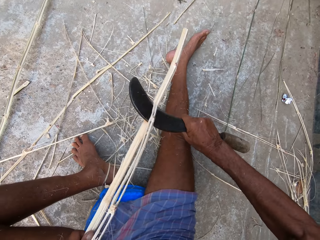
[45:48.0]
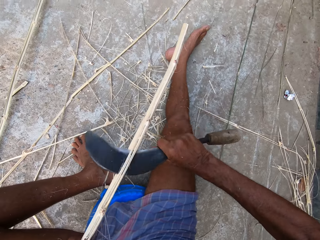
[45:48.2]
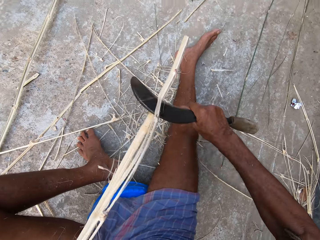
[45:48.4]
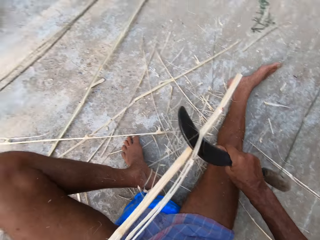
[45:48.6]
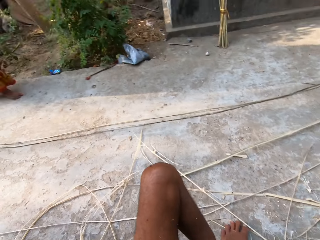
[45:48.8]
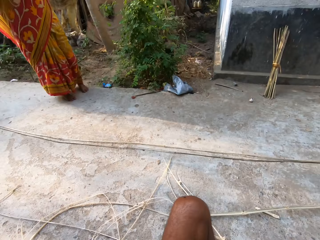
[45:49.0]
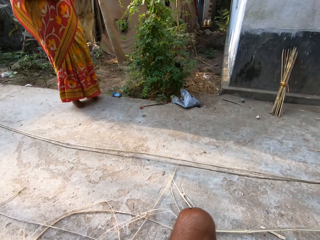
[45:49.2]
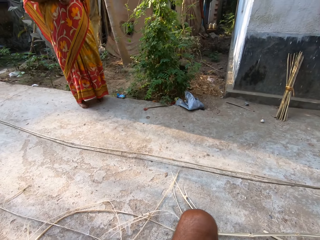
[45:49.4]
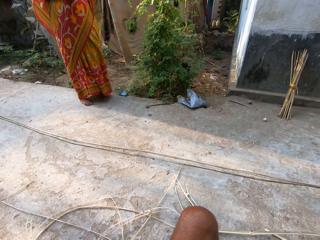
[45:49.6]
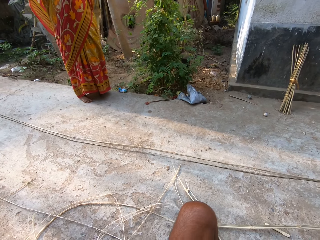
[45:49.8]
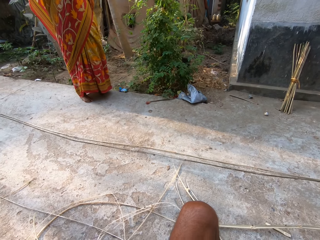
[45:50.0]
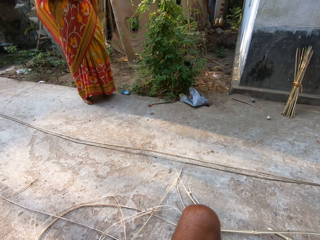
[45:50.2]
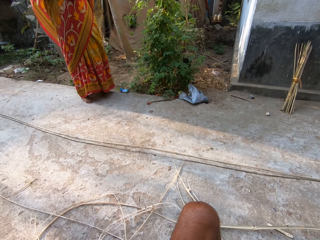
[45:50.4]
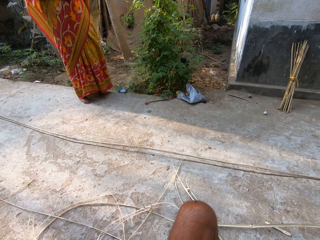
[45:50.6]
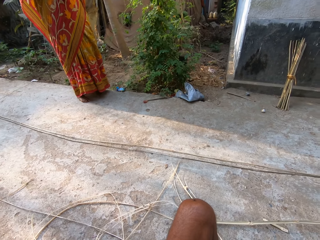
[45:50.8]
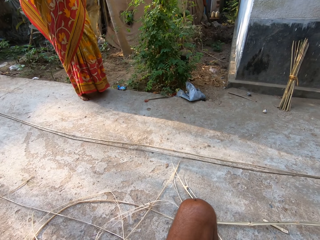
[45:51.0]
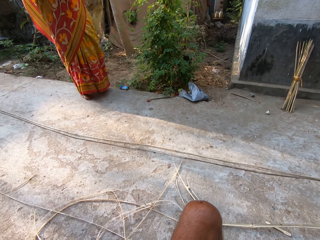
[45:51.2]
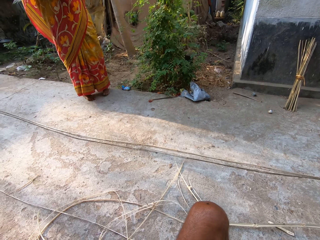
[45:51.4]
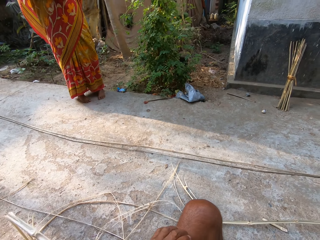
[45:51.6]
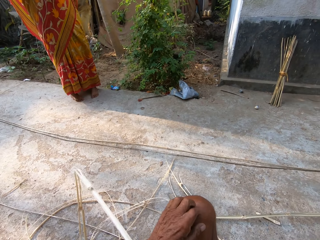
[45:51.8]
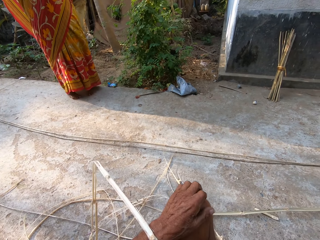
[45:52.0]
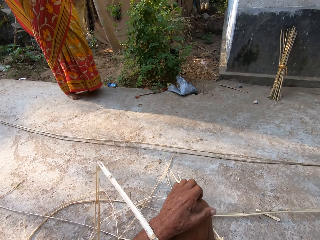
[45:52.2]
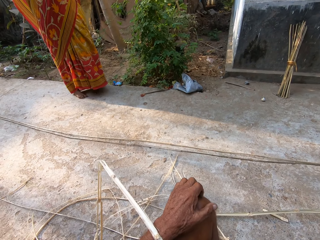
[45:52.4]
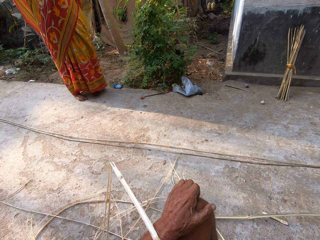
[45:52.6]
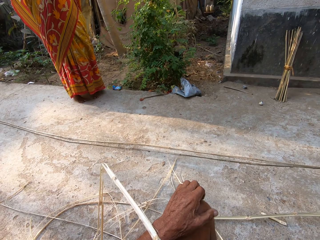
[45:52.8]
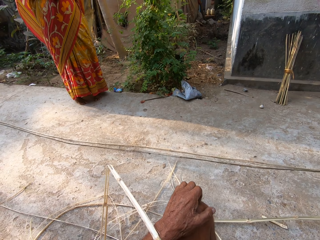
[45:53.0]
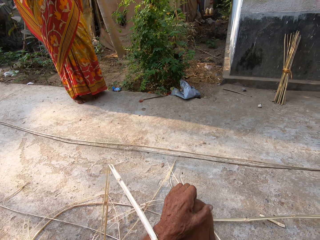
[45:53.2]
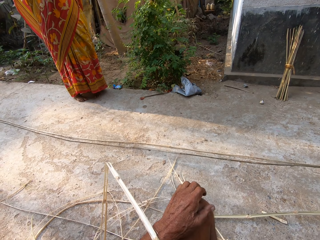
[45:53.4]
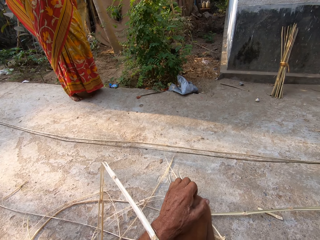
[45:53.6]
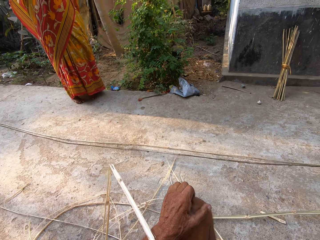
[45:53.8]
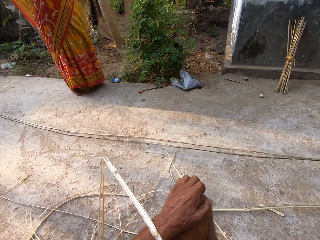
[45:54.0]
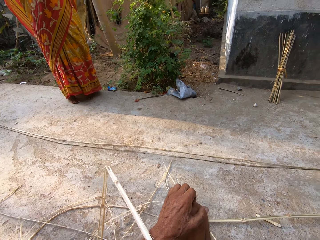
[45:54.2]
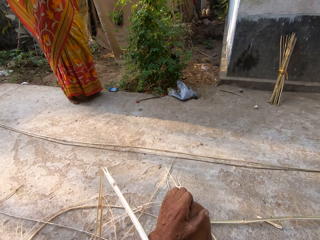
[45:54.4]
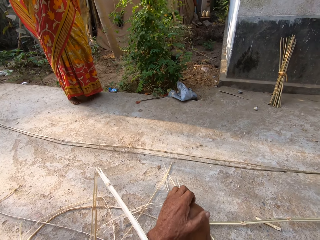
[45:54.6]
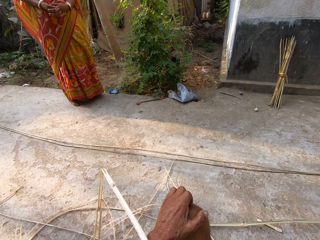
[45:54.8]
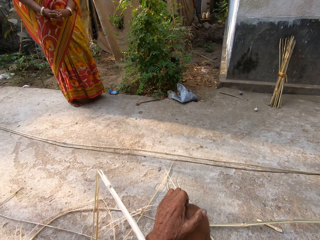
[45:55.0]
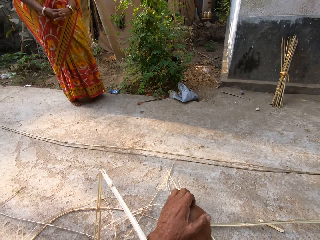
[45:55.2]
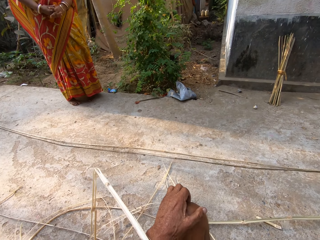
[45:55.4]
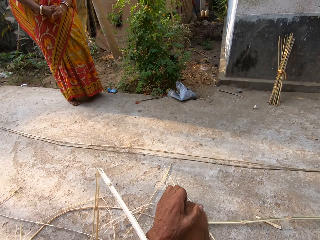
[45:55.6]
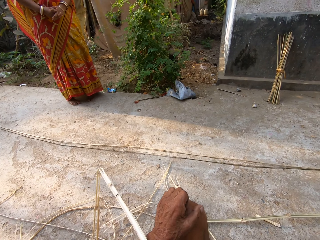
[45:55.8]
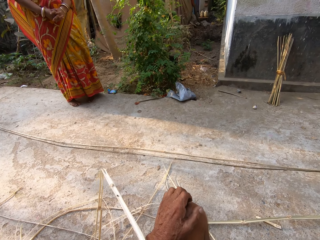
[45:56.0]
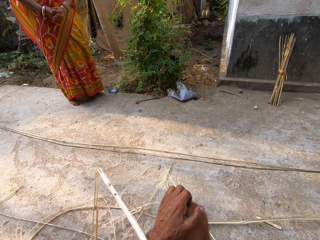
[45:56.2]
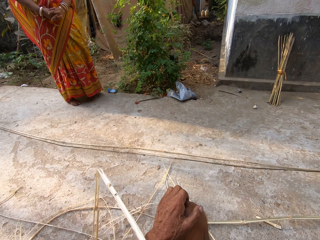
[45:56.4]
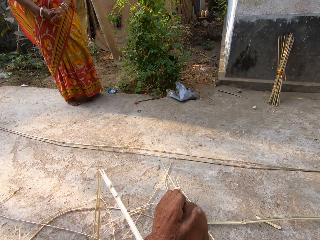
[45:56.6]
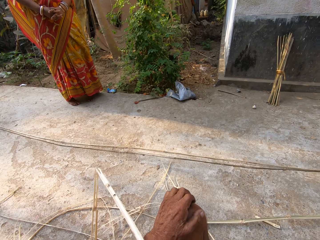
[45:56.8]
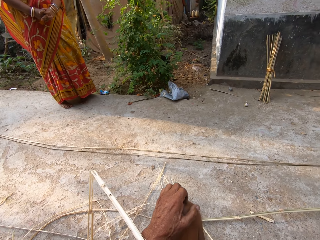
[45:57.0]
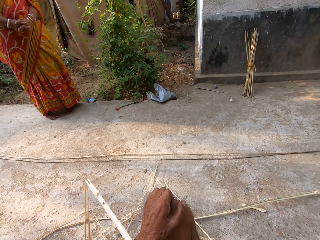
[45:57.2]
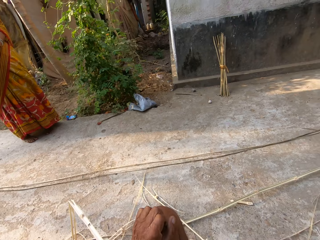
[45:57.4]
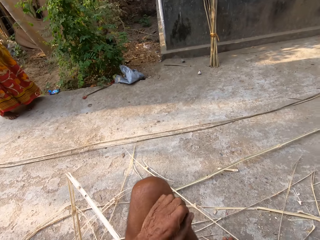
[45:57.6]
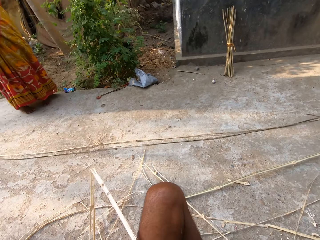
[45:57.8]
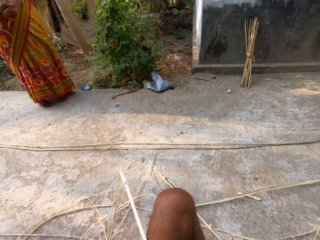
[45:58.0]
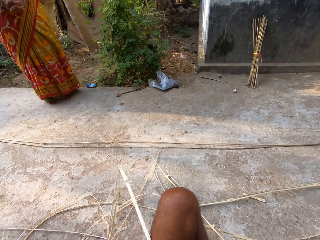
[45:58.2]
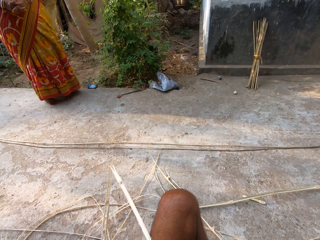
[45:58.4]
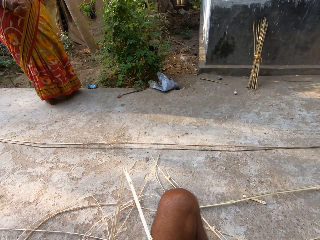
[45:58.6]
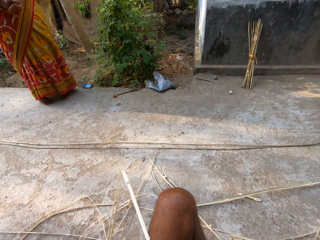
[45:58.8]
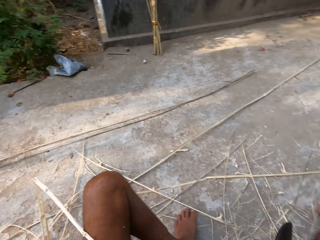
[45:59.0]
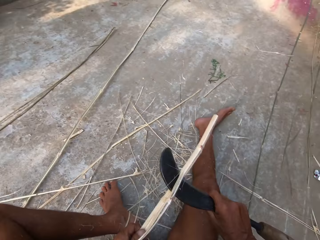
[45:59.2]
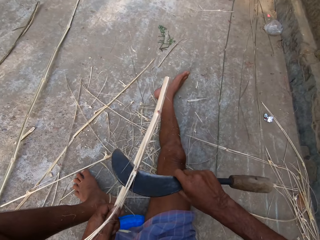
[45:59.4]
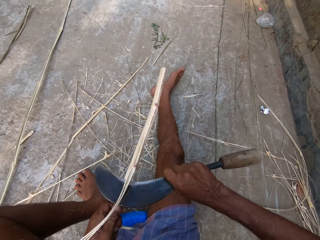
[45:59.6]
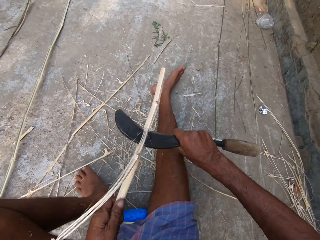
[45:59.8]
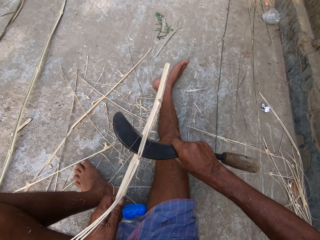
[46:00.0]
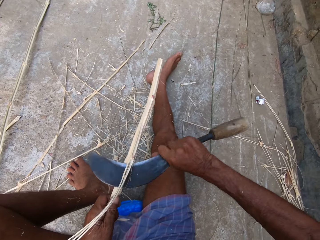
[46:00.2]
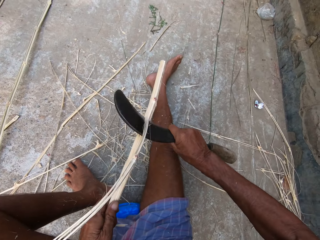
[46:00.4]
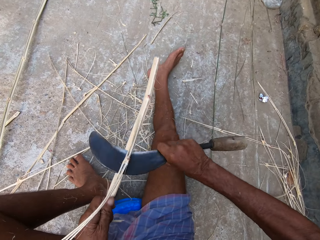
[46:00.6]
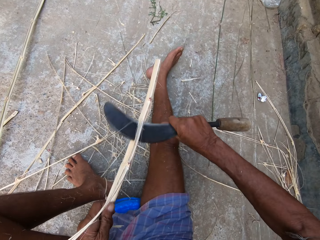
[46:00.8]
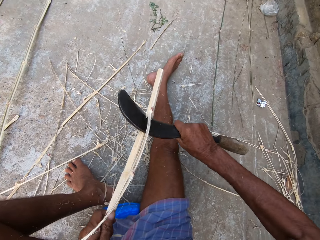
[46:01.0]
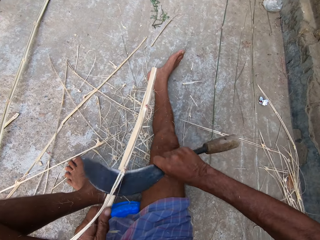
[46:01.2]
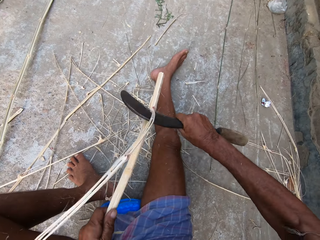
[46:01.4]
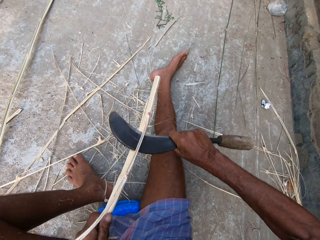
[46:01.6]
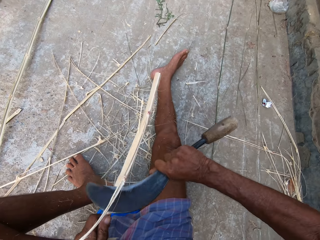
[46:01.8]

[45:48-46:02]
The camera wearer cuts a bamboo stick with a sickle tool. He looks around. He interacts with a woman. He scratches his left leg with his left hand. He talks with the woman. He scratches his knee. He talks with the woman and looks around. He trims the bamboo stick in his left hand with the sickle in his right hand.

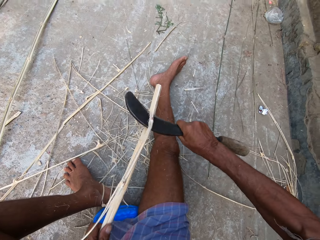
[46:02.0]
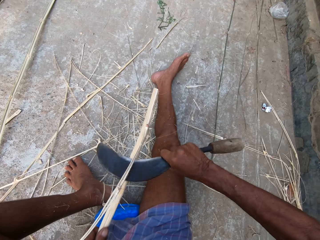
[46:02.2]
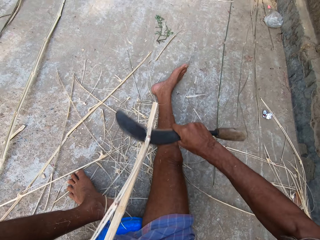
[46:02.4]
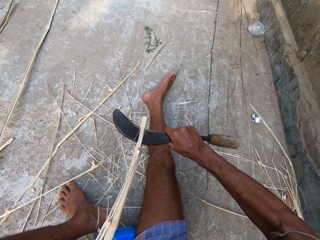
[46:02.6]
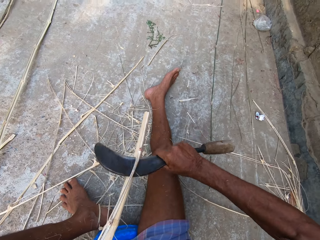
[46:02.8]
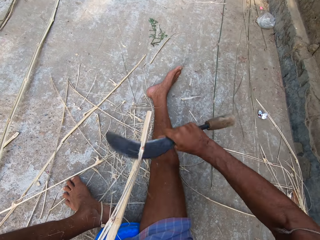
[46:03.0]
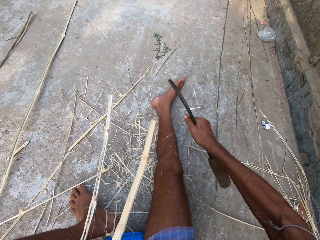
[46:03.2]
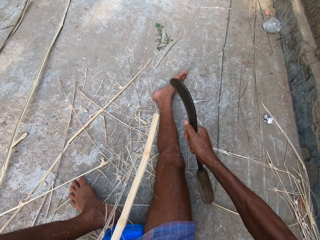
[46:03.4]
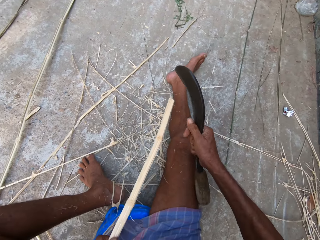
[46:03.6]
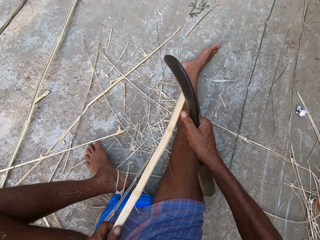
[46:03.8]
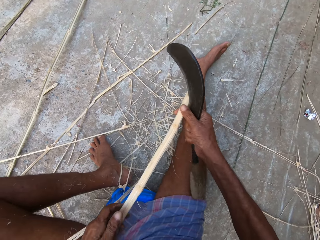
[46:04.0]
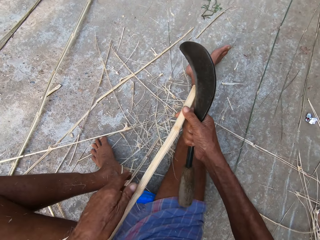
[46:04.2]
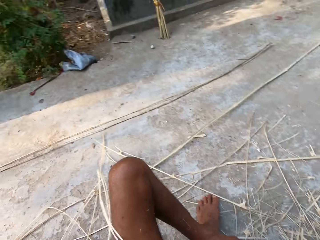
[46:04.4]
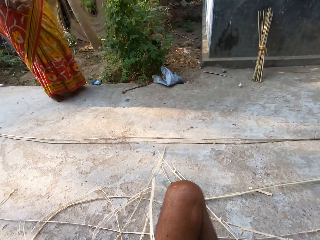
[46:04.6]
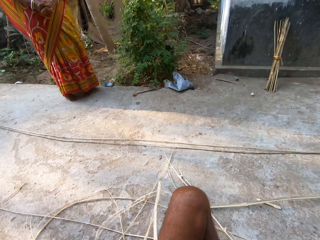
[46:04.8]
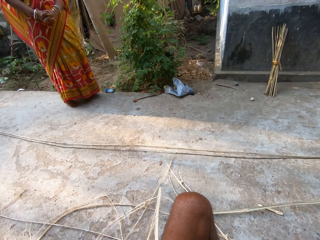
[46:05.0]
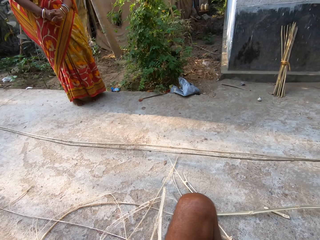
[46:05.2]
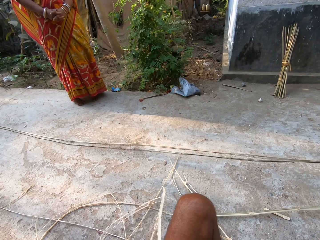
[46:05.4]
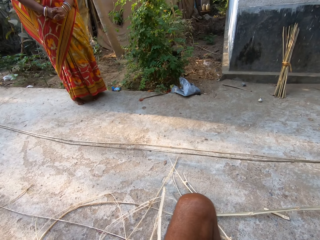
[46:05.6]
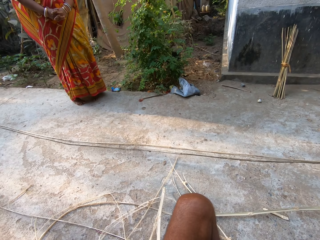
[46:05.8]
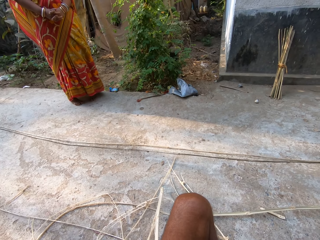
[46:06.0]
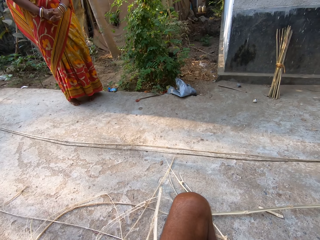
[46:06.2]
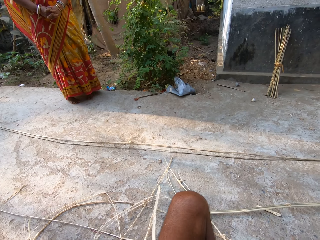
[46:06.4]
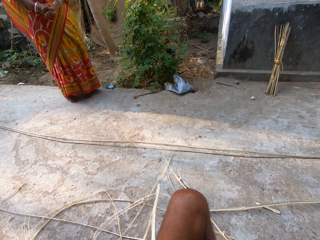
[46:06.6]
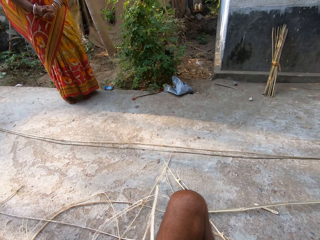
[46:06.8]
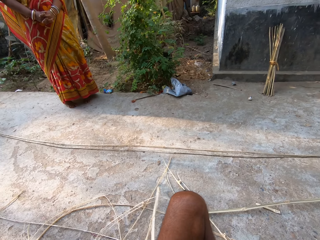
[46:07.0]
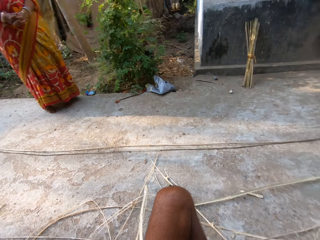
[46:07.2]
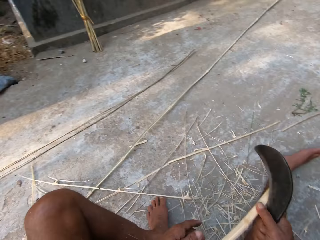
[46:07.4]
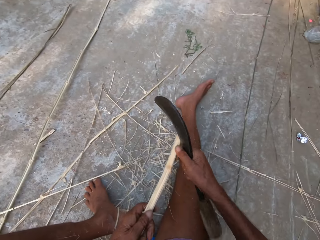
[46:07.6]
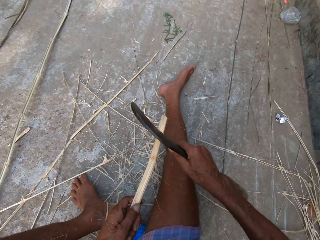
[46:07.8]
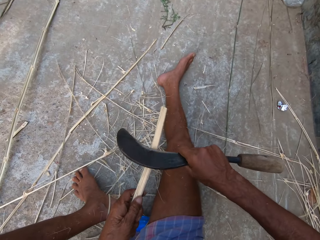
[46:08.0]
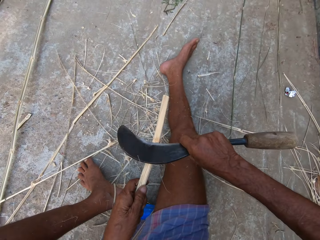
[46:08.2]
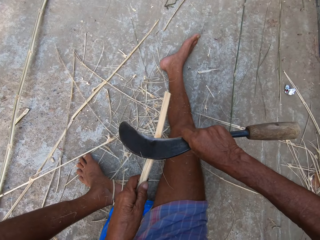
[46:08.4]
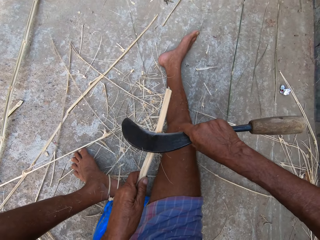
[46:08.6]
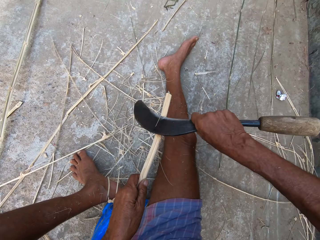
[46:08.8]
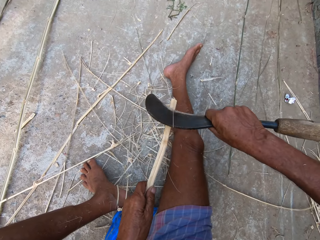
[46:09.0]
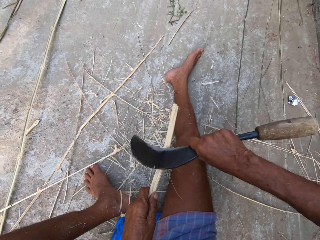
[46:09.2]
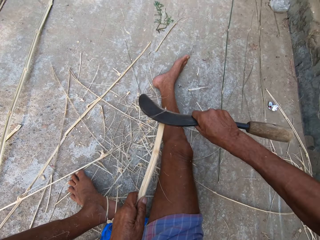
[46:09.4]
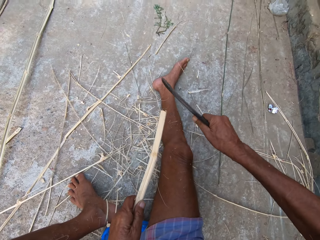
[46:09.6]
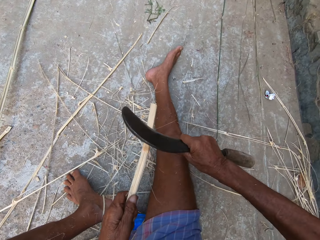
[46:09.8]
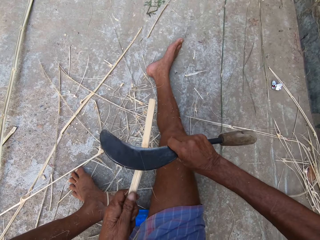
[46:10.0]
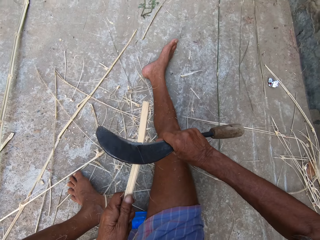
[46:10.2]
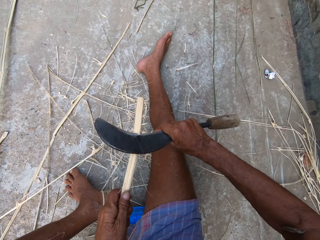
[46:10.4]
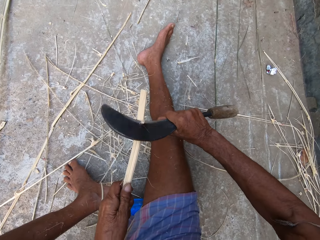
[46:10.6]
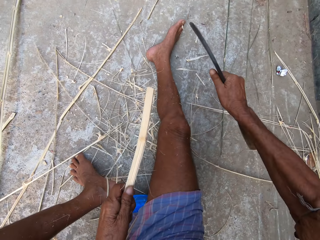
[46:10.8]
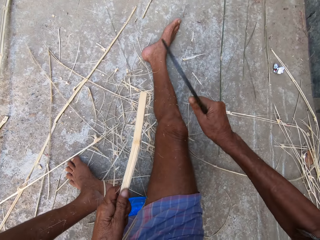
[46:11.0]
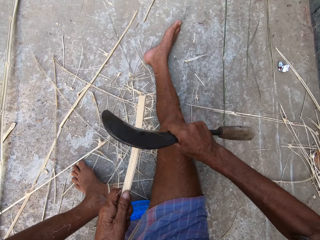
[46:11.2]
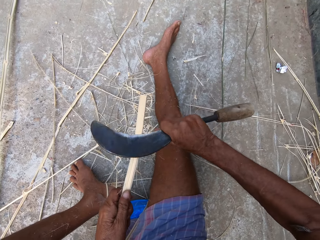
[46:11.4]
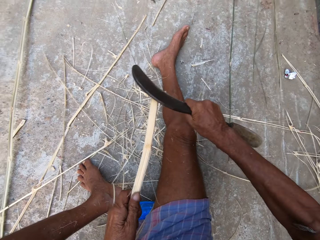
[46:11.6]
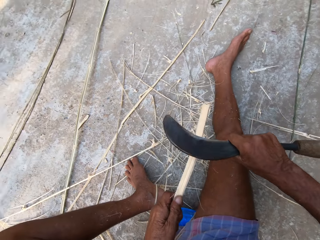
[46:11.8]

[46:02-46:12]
The camera wearer talks with a person. He holds the bamboo stick with both hands. He looks around. He talks with the person. He looks around. He trims the bamboo stick in his left hand with the sickle in his right hand. He cuts the bamboo stick with the sickle tool again.
